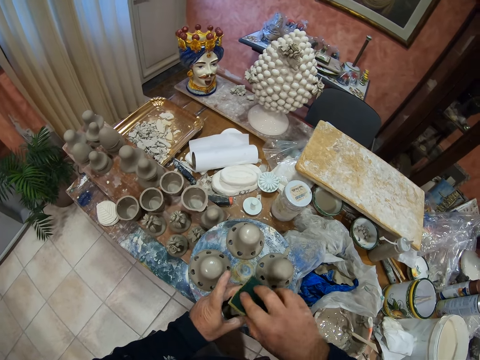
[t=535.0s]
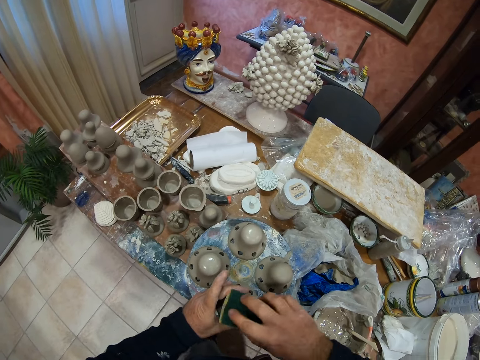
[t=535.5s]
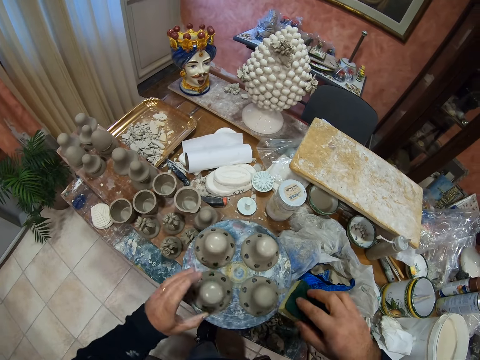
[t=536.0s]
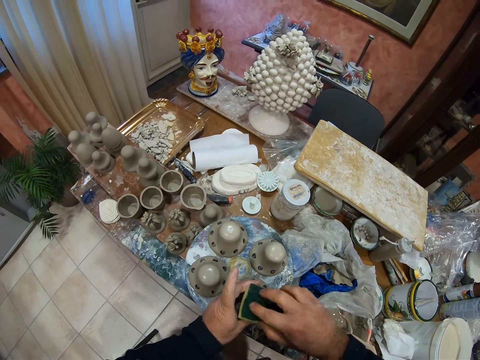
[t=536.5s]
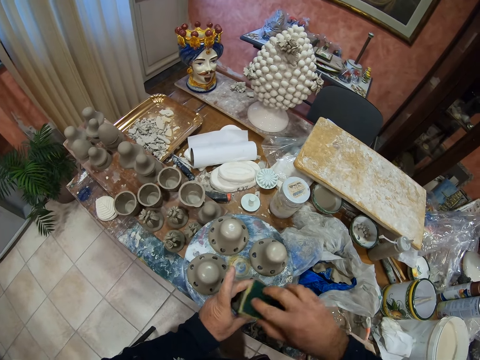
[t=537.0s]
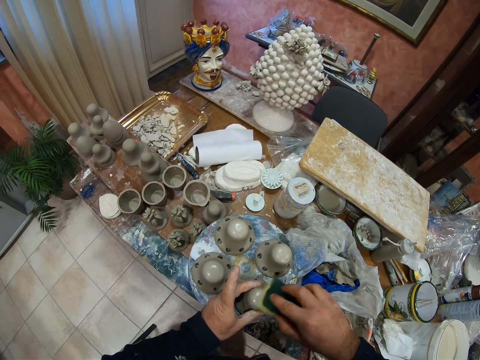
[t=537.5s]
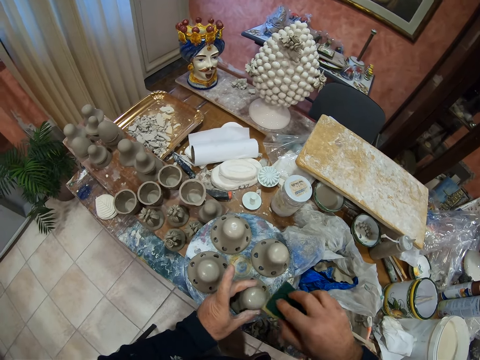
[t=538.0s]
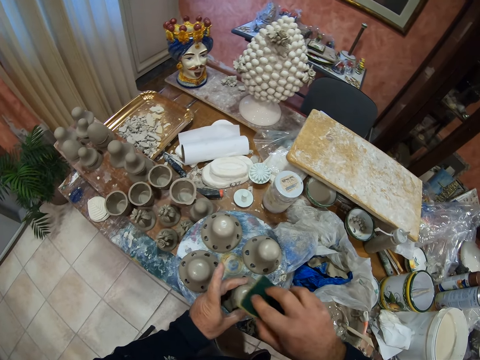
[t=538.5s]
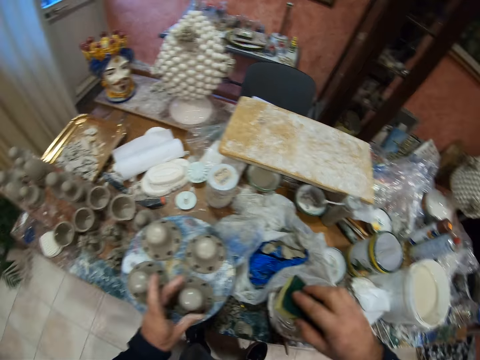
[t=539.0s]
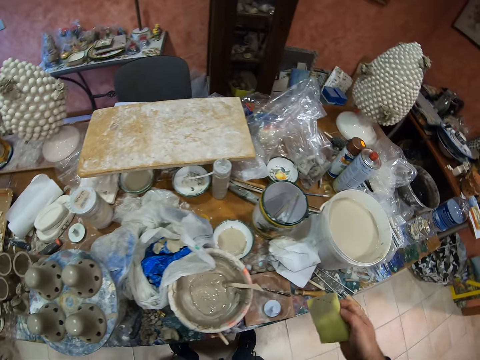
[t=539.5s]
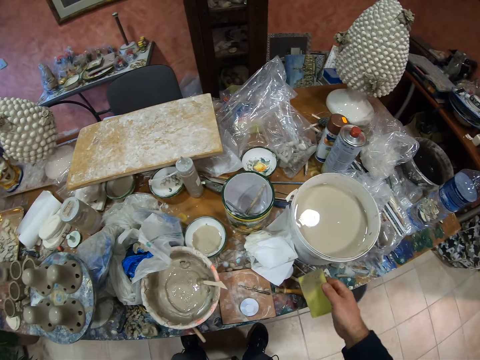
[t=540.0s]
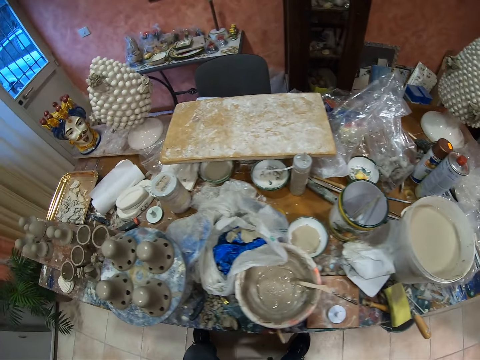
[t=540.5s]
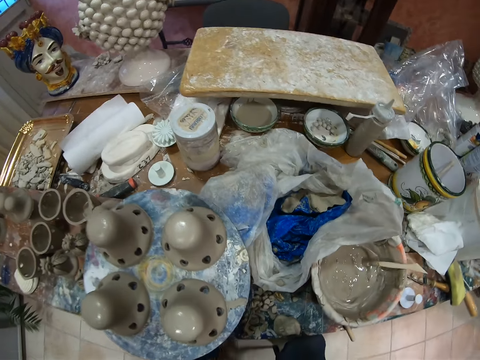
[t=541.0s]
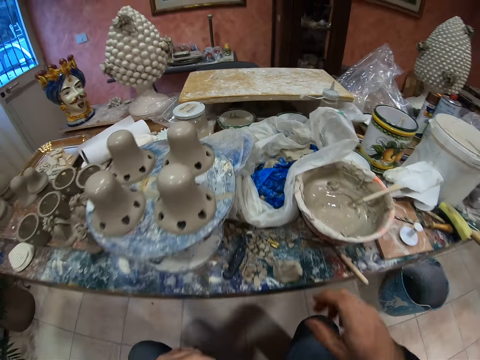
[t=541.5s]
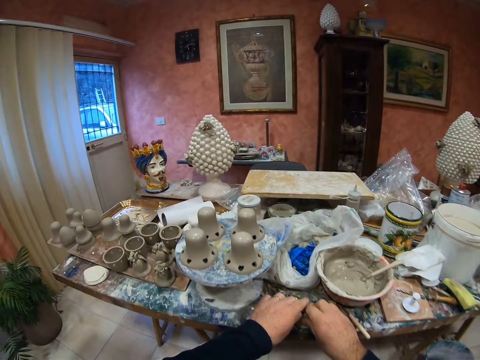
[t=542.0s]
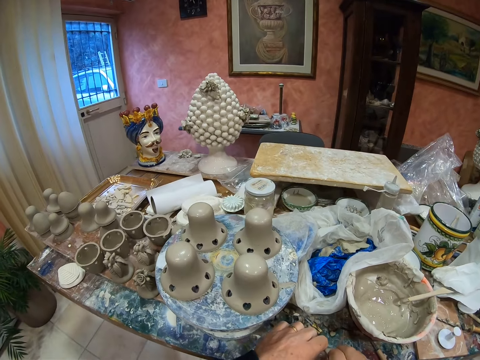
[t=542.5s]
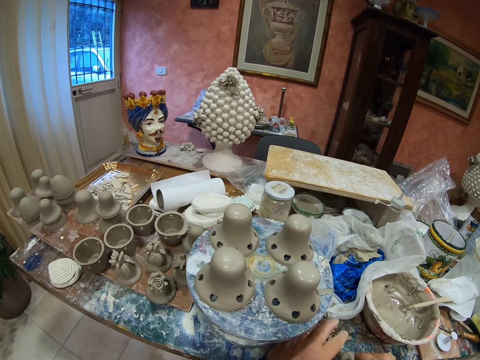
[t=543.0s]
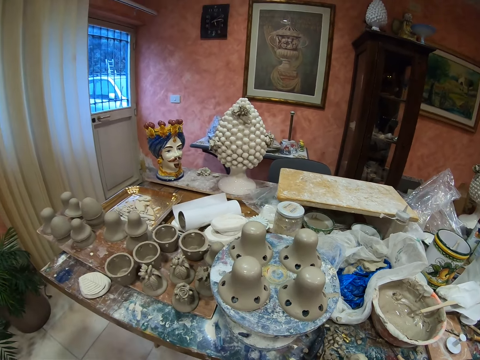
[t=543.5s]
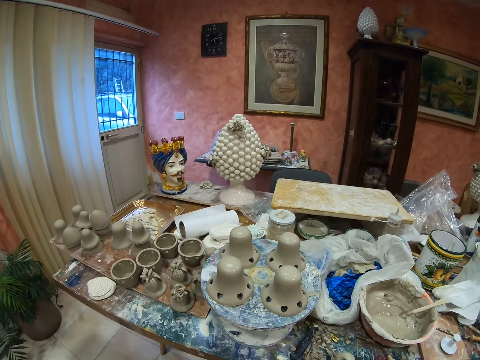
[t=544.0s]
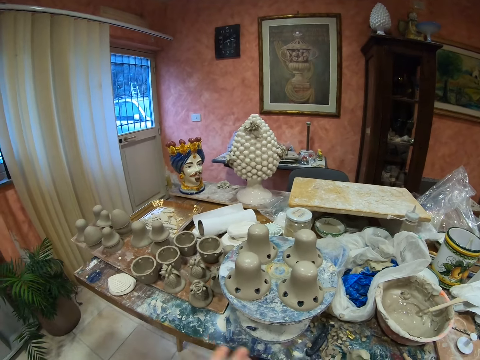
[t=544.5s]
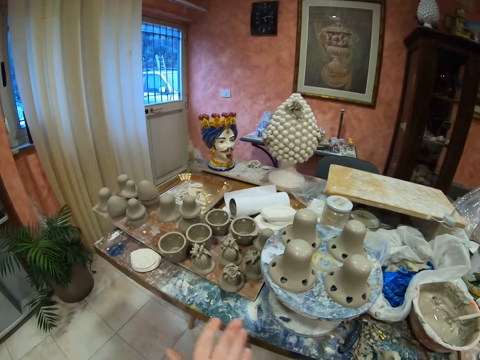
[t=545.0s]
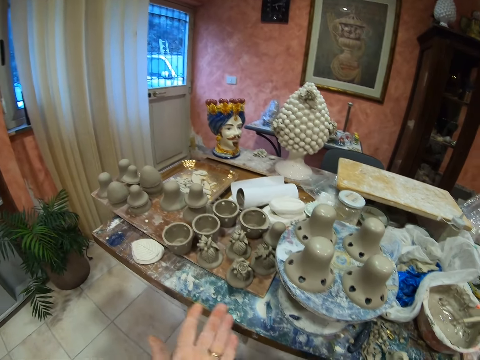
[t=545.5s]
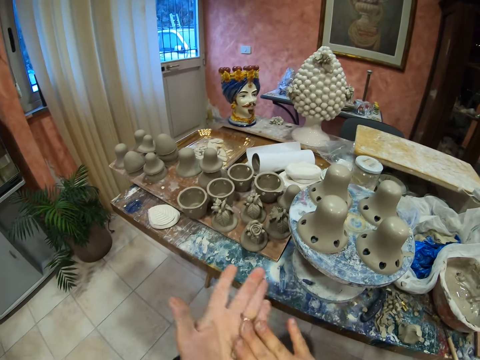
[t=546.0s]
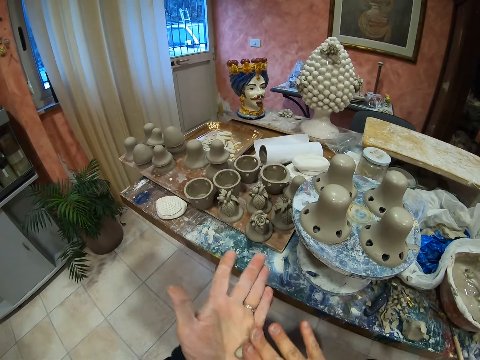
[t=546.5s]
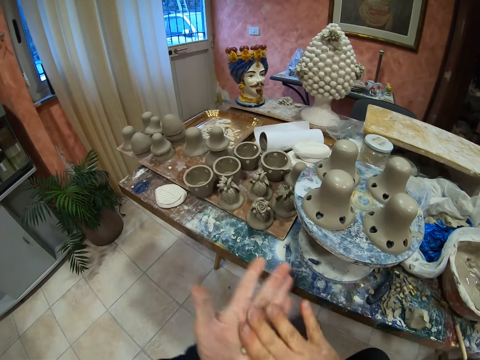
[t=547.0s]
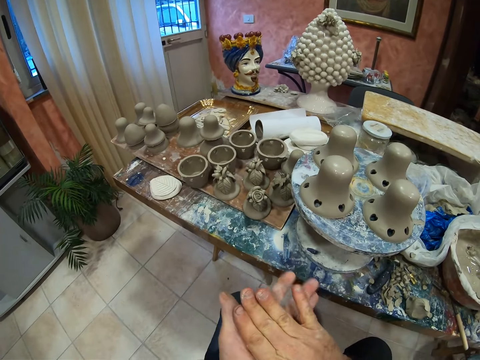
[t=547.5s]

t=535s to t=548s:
The camera wearer places the sponge on the table. They pick up the clay modelling. They rub the clay modelling on their hands. They spiral the clay with their hand.

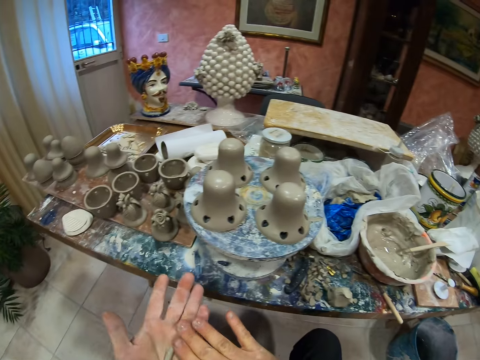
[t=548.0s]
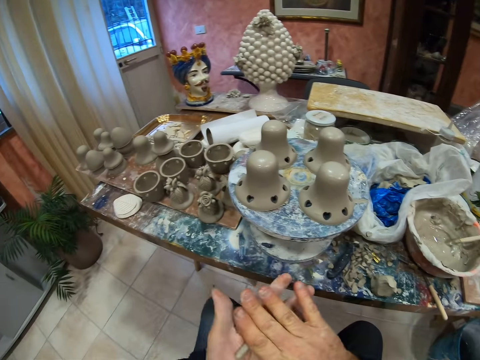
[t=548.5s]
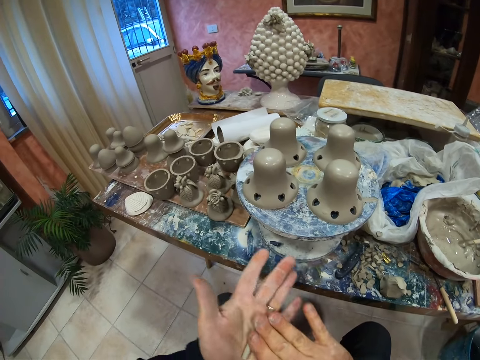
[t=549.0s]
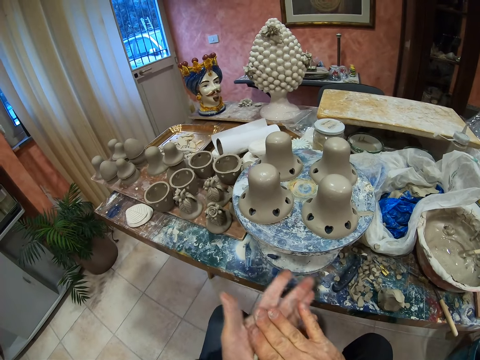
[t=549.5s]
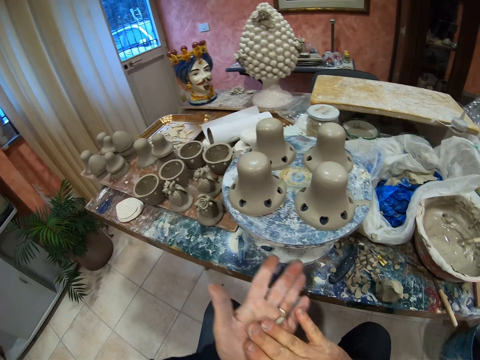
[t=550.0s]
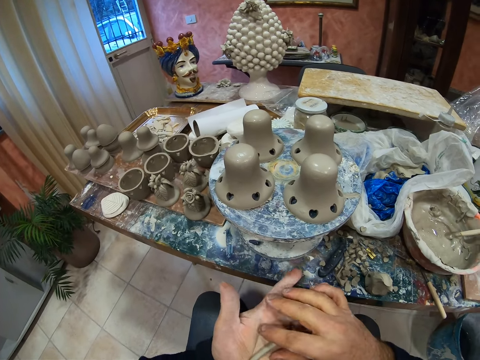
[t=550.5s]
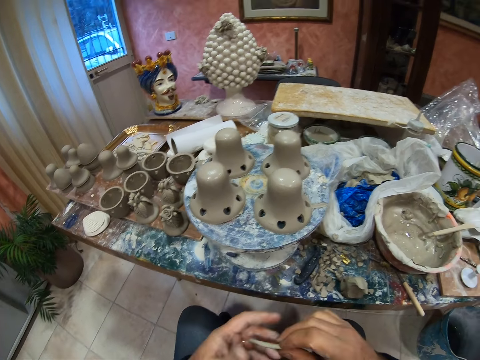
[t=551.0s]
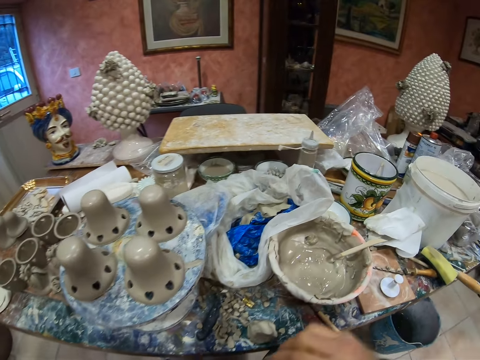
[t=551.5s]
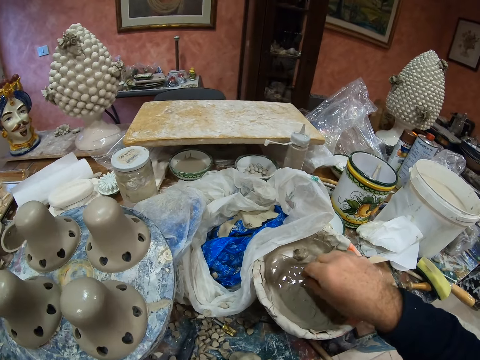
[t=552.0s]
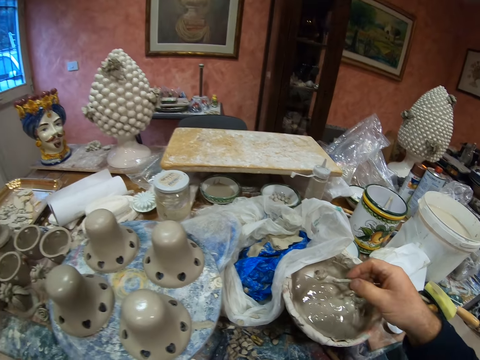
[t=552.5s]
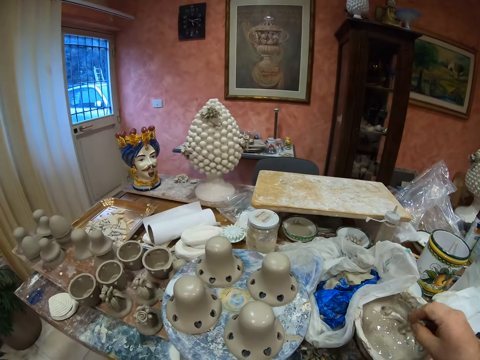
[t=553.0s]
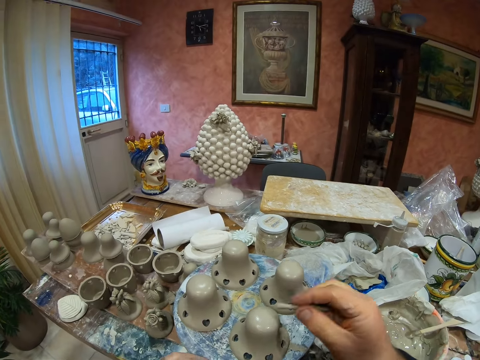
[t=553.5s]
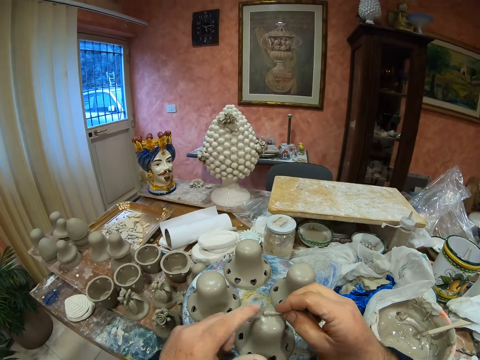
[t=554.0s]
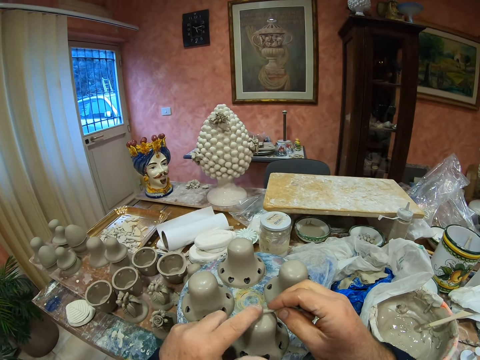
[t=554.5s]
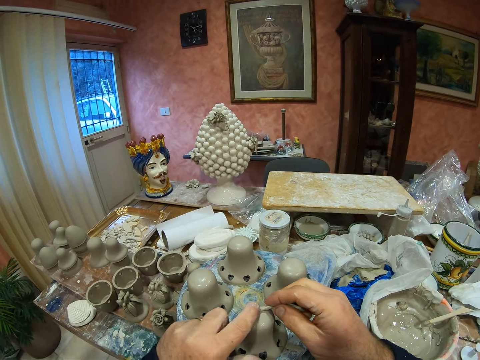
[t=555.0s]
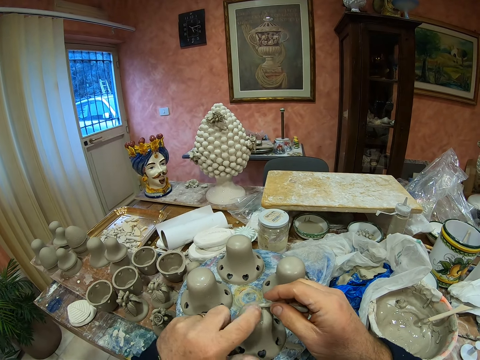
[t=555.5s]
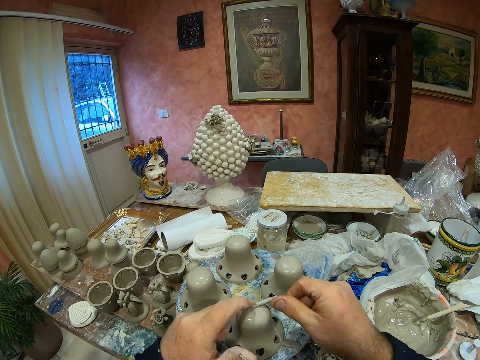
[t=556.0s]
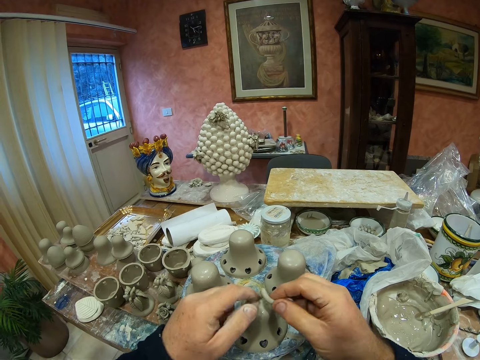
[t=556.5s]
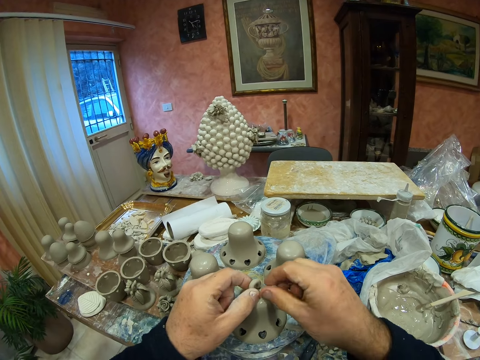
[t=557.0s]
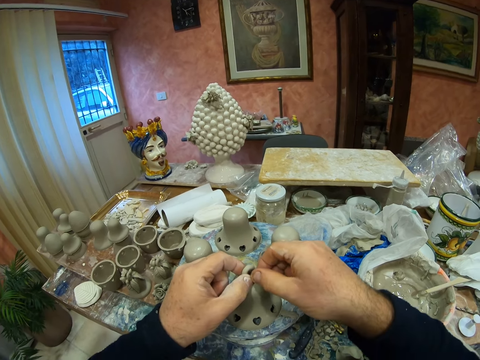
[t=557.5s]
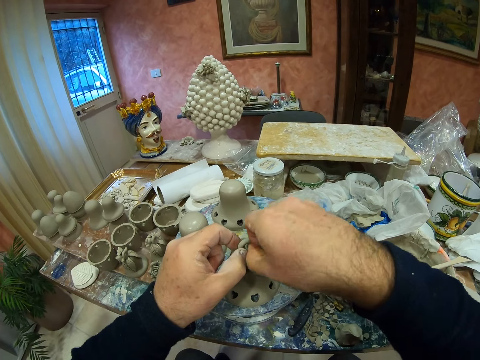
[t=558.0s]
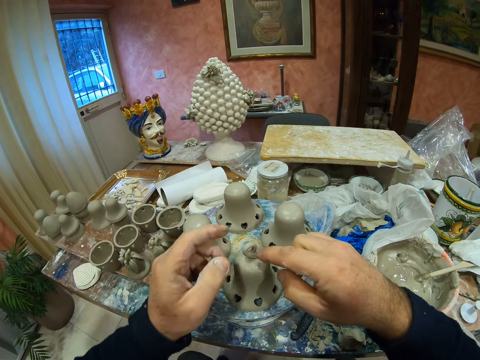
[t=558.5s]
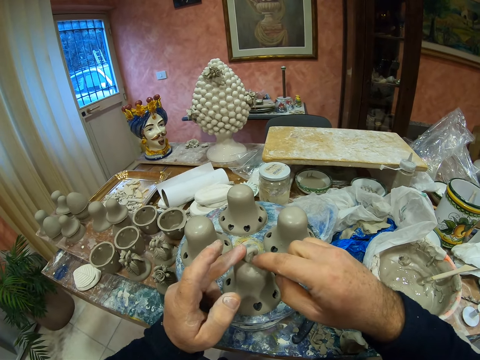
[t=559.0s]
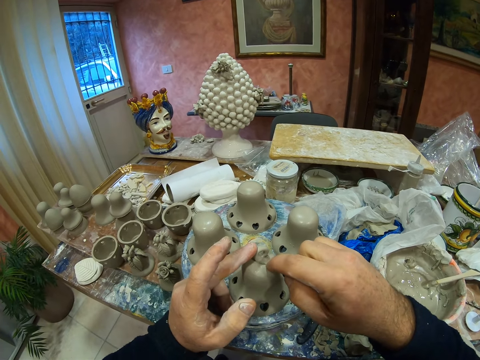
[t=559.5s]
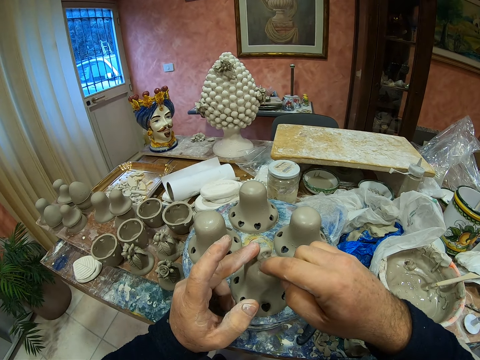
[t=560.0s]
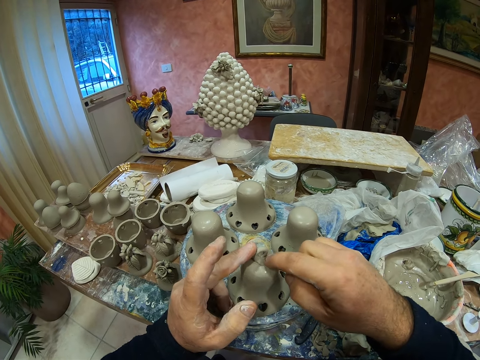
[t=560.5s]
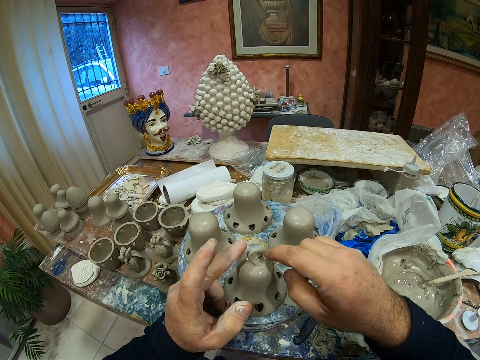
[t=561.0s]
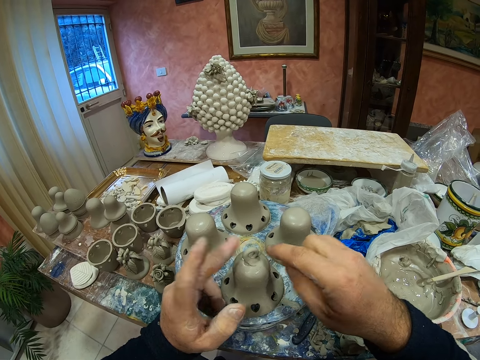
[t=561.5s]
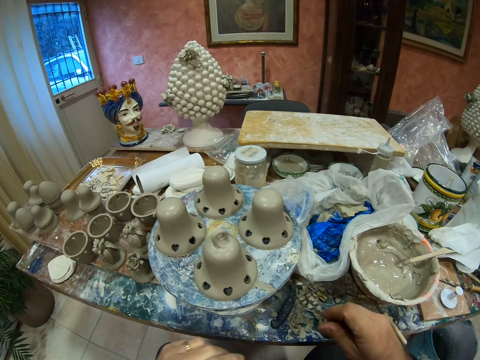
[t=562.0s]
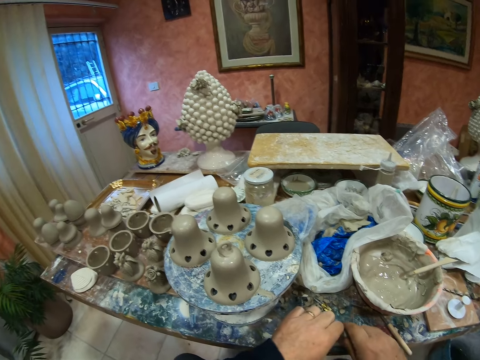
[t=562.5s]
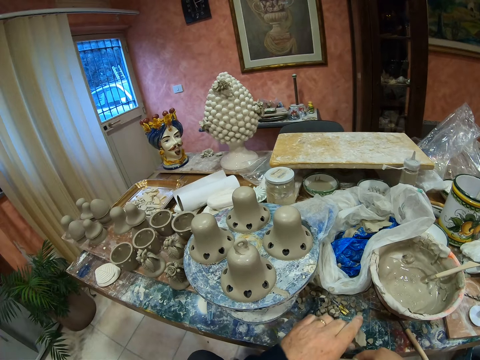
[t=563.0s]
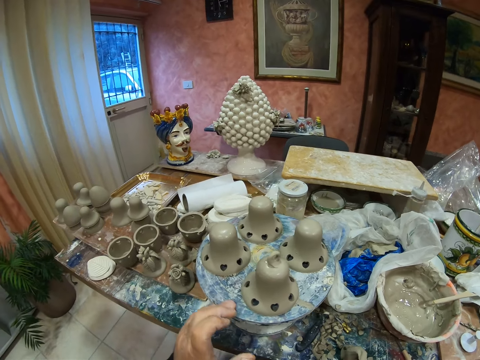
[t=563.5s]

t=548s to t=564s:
The camera wearer dips the clay stick or clay modelling in the clay paste in the bowl. They stick the clay modelling on the vessel. They mold the pottery clay mold. They pick up the clay modelling. They spin the plate stand.
